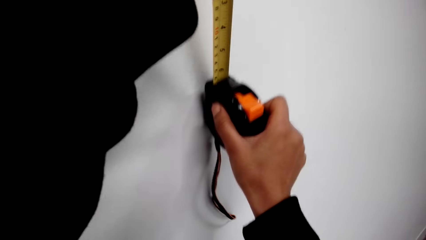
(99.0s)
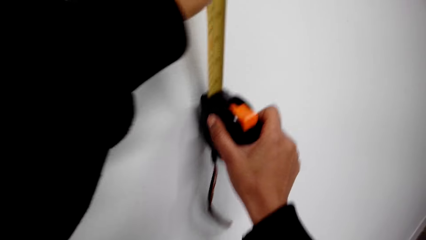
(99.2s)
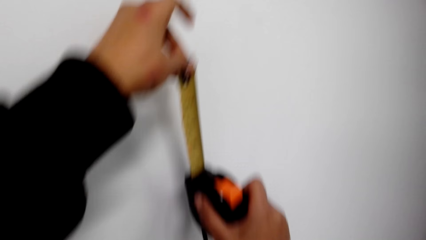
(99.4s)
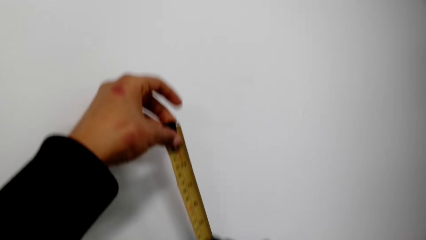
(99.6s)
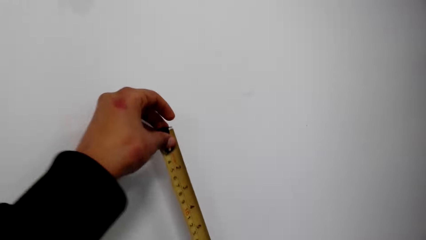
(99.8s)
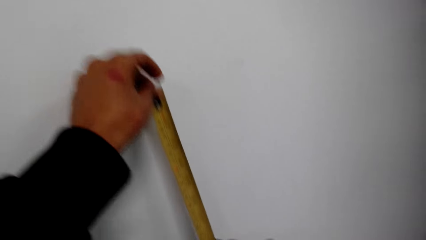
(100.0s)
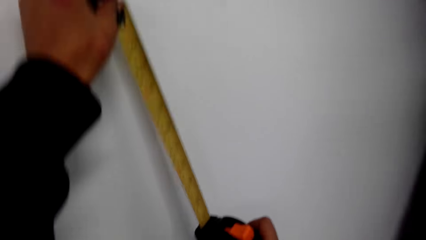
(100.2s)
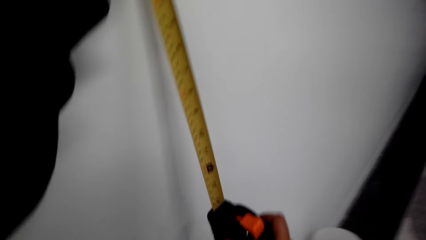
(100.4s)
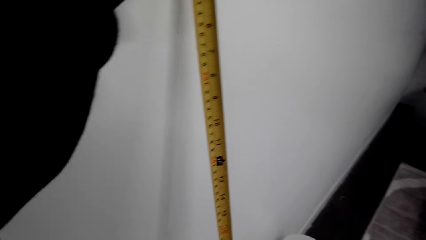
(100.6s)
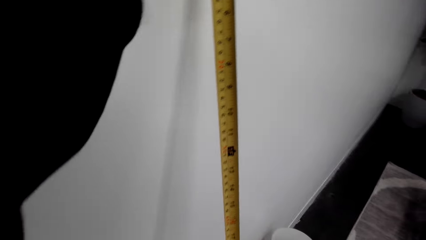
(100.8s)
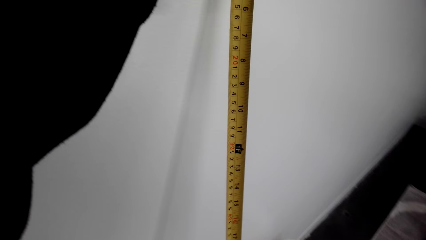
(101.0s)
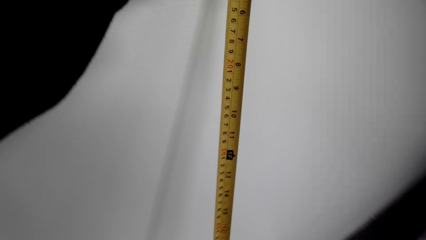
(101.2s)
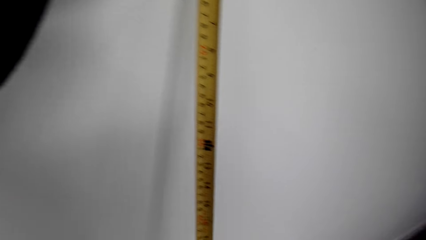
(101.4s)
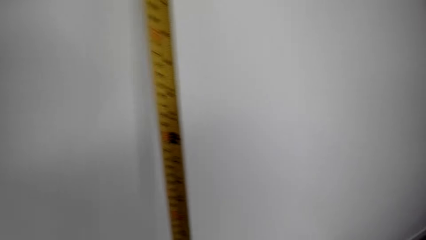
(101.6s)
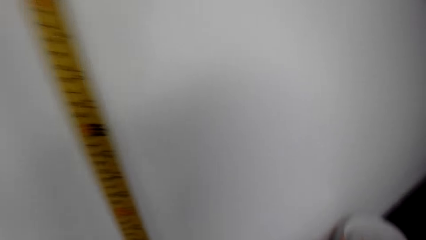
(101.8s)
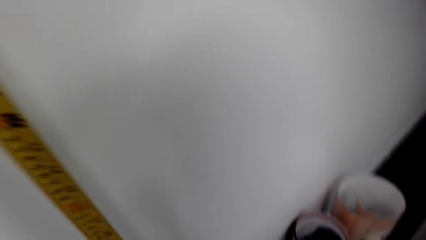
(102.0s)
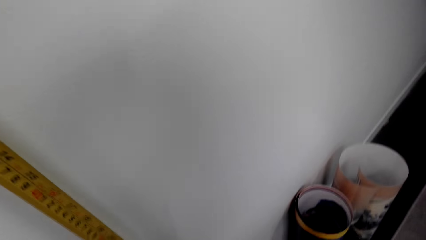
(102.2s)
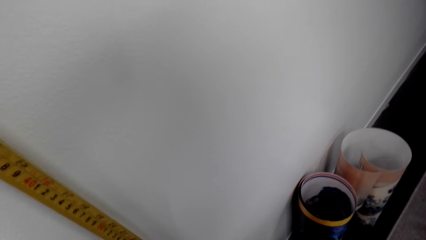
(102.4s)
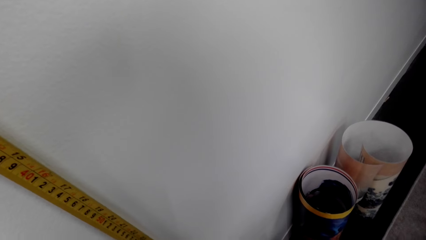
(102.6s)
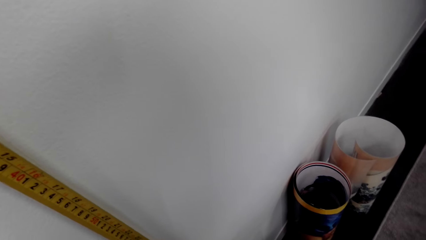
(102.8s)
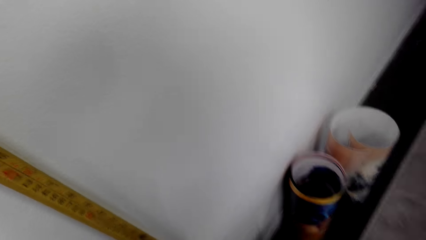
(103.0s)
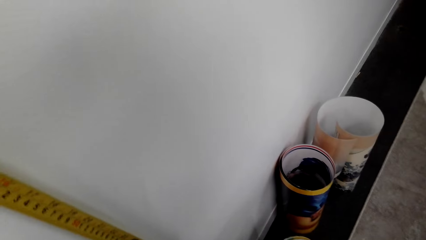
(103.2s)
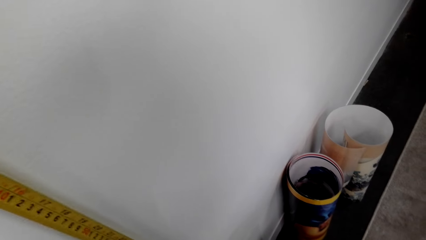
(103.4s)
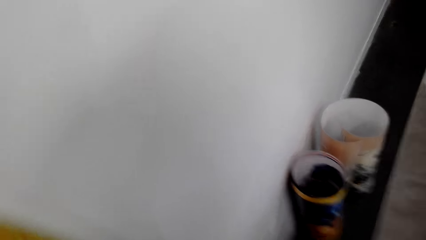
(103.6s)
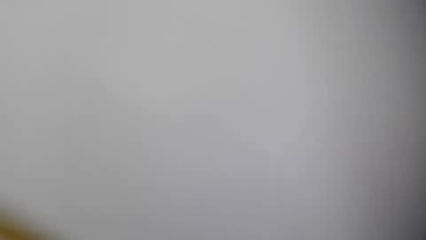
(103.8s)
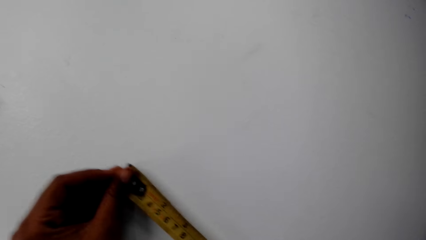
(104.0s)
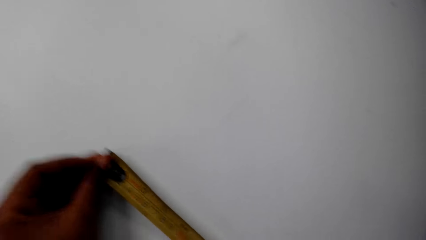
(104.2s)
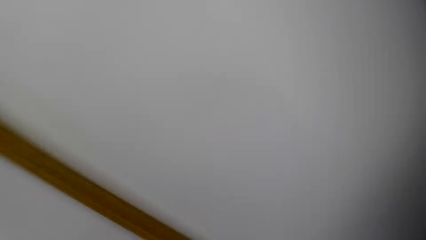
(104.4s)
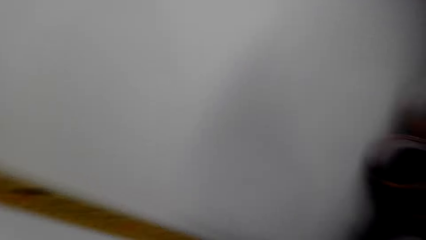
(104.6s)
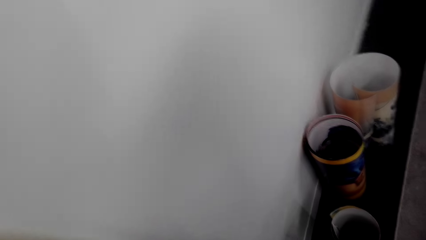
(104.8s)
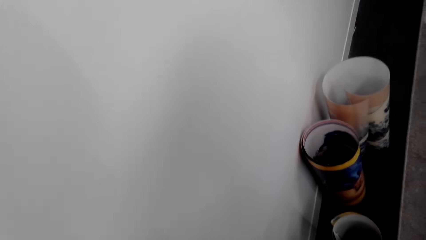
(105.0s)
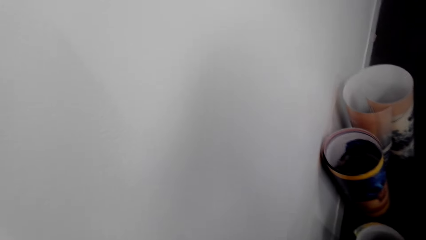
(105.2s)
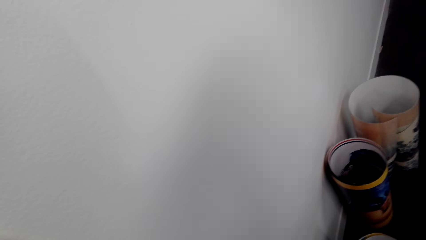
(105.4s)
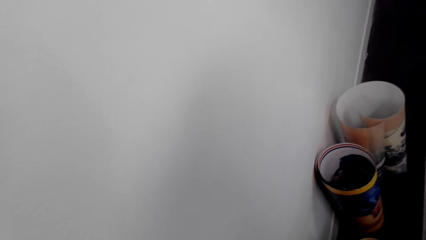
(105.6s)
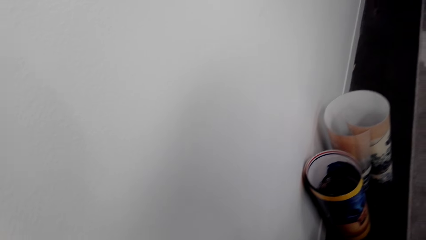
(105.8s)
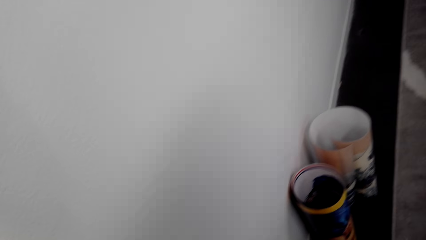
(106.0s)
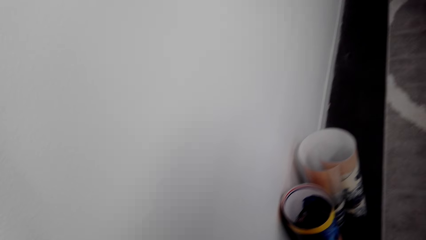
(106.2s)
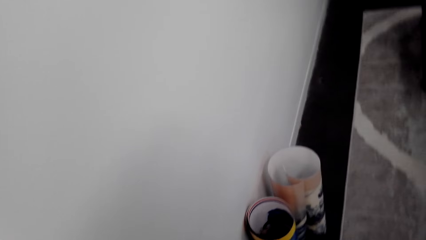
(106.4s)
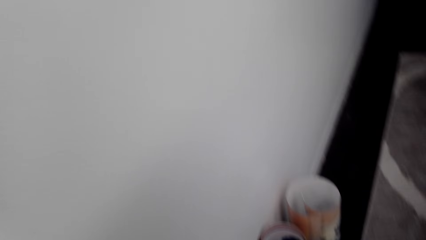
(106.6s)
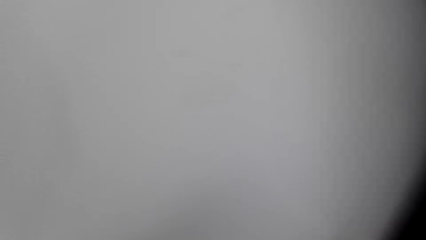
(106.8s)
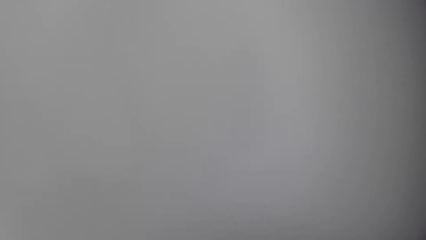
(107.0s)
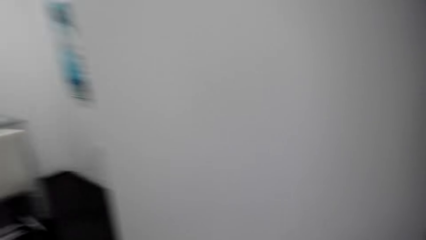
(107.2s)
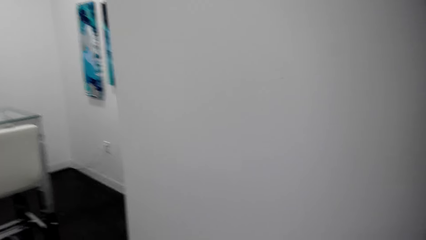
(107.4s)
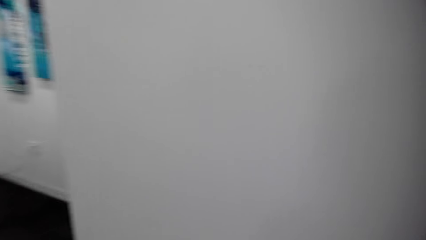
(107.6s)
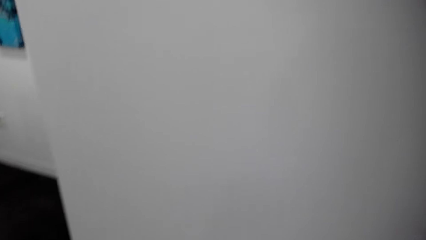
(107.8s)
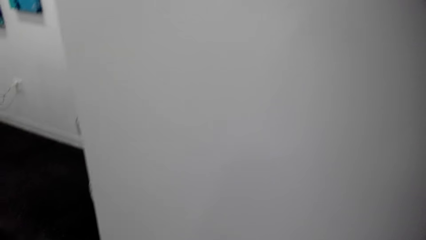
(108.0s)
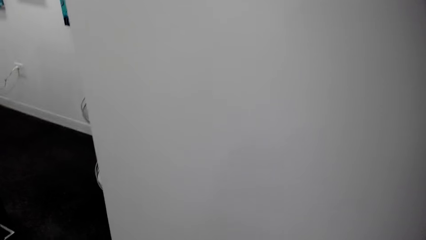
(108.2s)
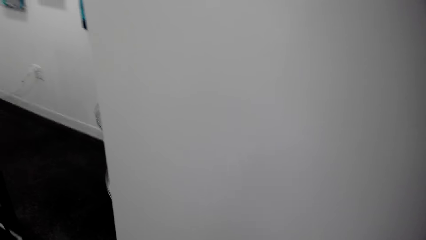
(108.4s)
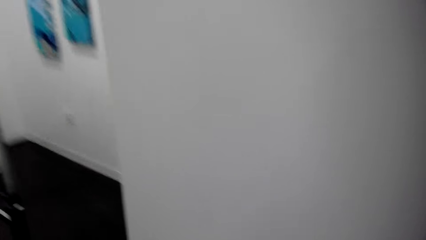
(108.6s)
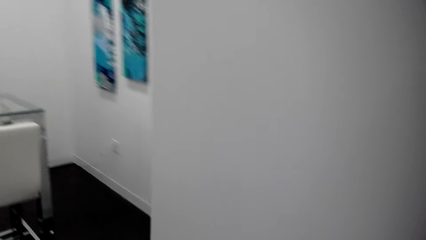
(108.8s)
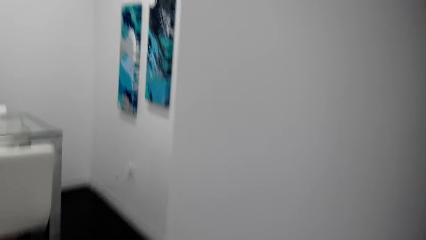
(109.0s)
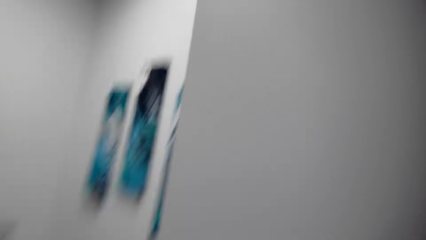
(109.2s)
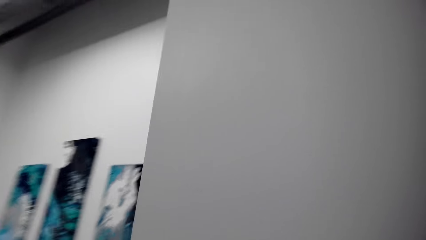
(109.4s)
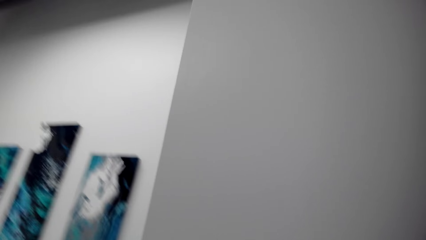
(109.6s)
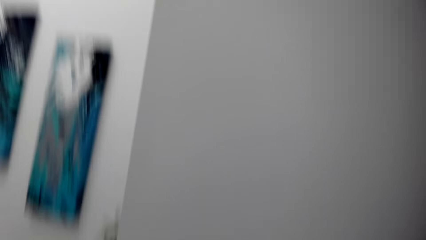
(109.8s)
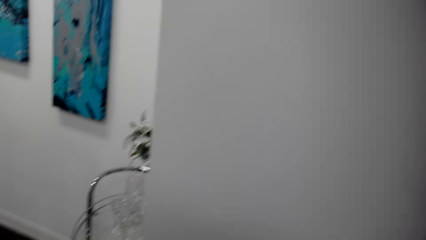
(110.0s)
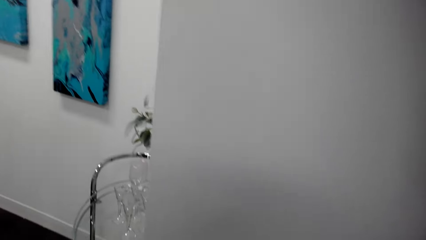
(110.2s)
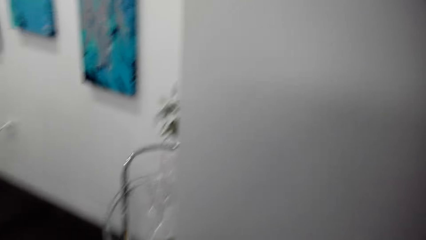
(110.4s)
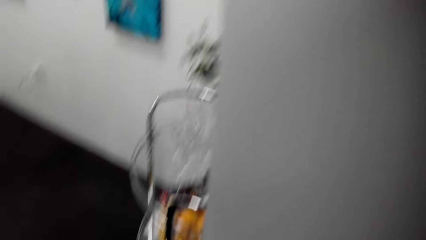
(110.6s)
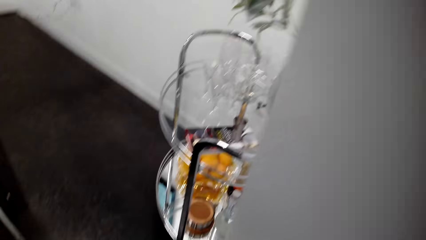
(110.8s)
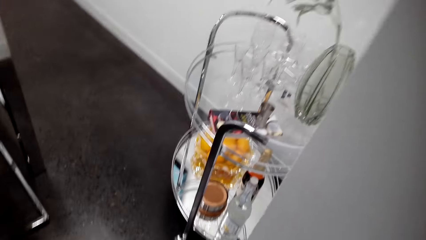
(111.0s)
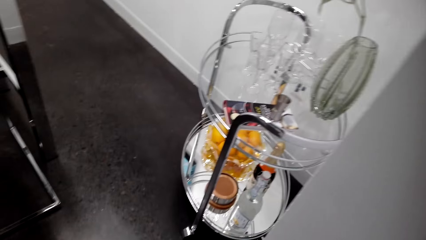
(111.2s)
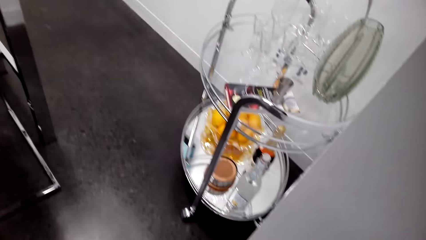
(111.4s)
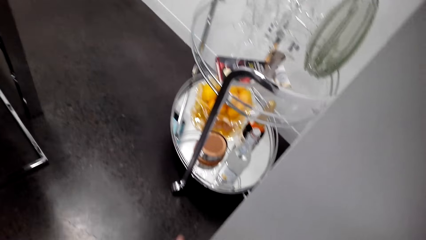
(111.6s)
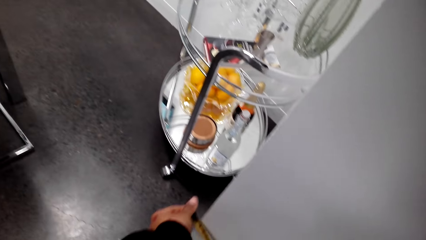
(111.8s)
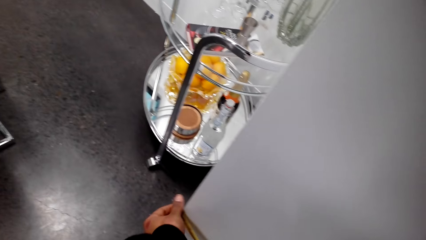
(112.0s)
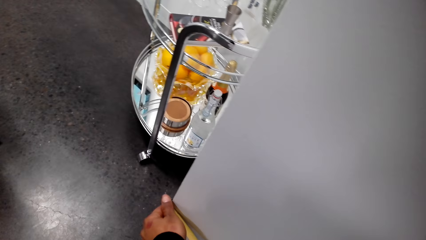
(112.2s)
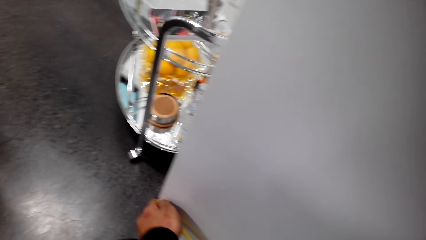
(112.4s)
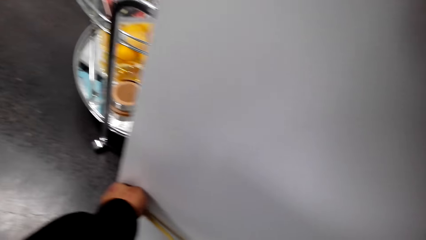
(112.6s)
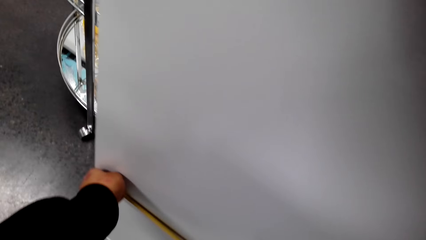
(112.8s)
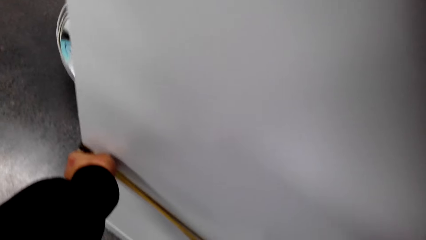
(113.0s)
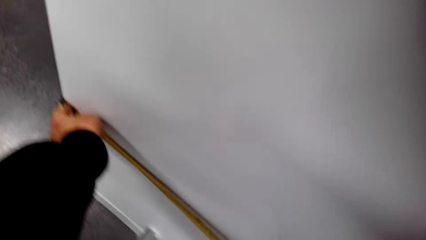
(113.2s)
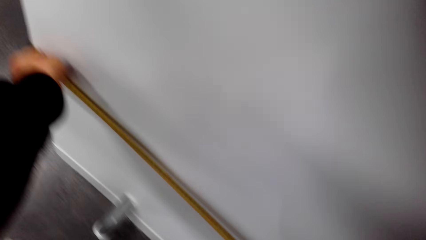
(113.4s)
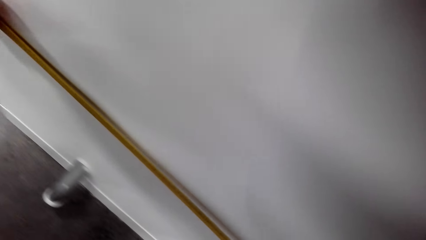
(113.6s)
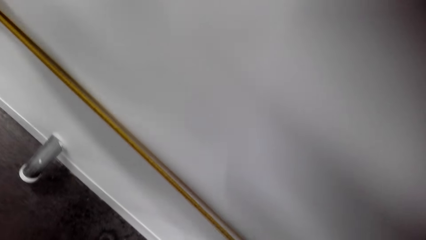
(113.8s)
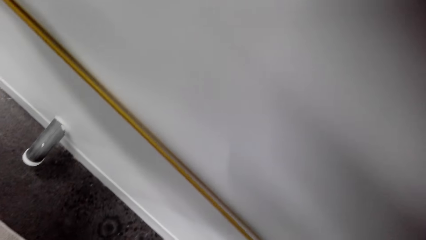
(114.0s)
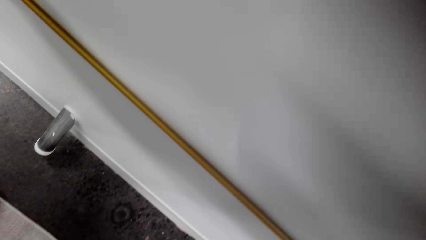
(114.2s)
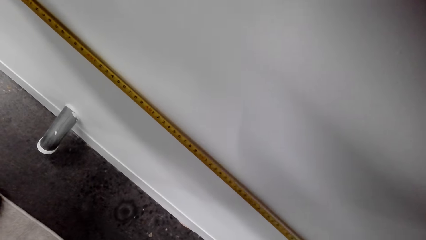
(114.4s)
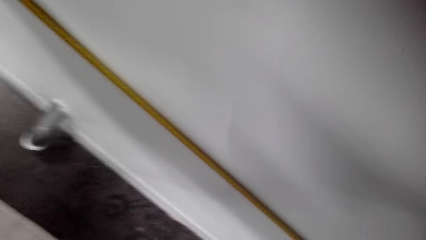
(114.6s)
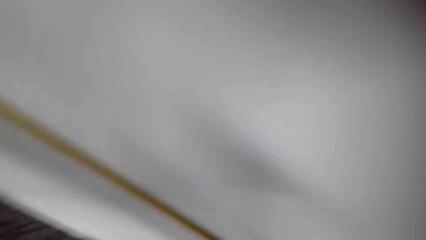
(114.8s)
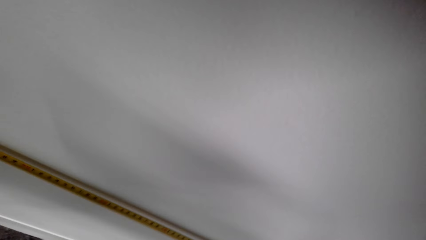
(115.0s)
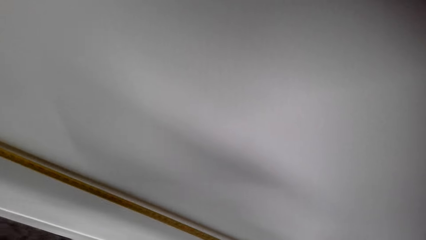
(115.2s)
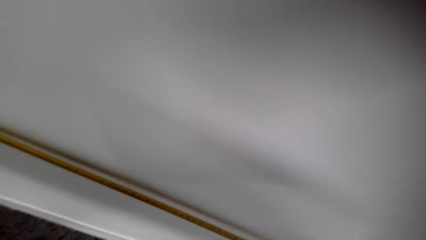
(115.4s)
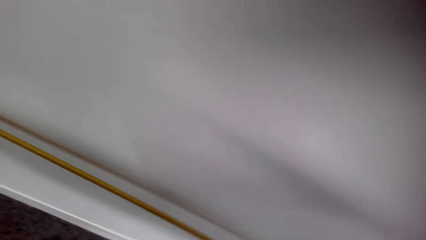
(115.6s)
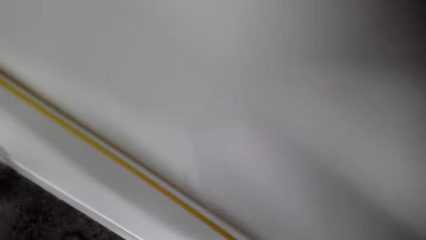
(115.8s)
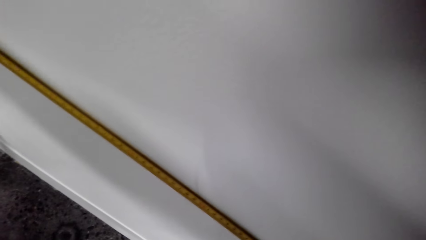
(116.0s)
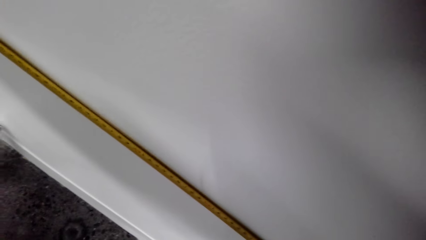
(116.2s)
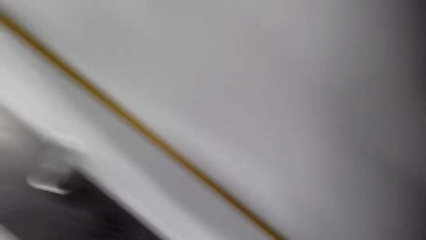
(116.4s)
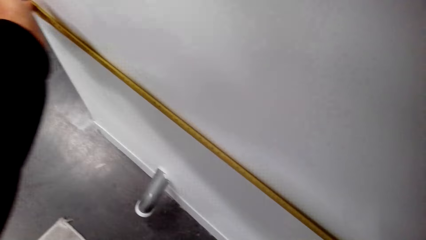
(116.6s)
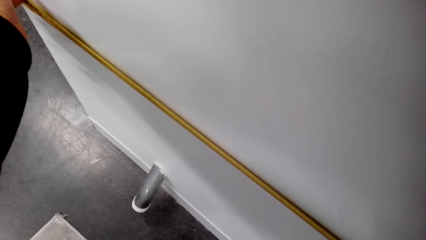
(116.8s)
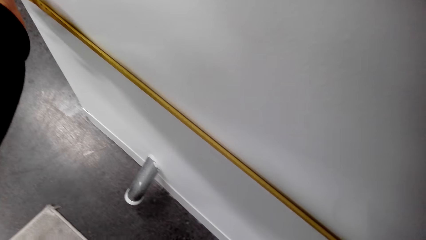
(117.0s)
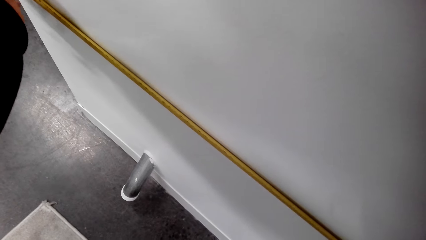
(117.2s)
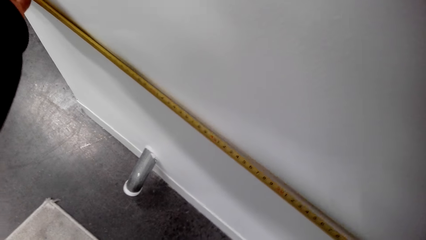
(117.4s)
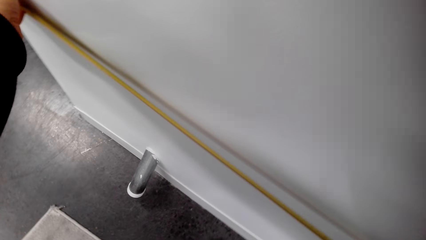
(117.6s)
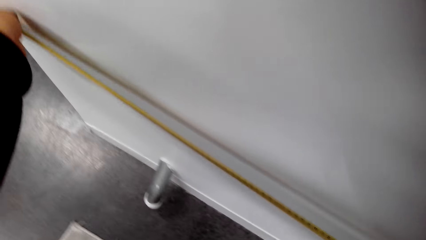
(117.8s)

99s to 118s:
The camera wearer stretches the tape measure. They measure on the wall with the tape measure. They measure the wall with the tape measure.
